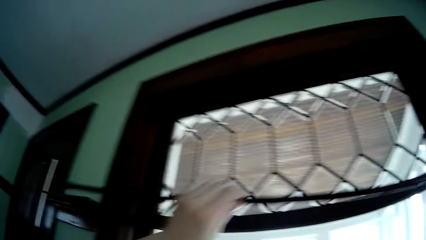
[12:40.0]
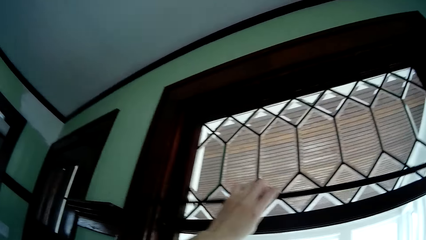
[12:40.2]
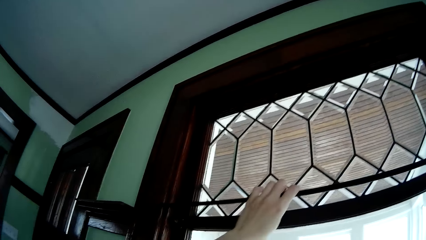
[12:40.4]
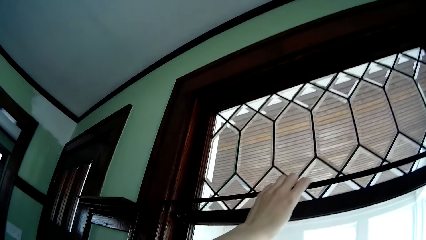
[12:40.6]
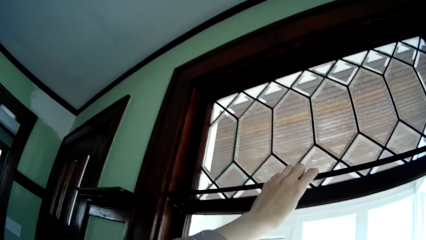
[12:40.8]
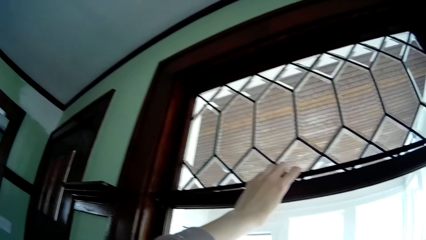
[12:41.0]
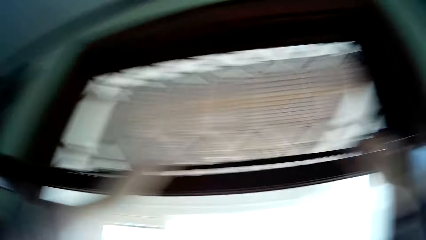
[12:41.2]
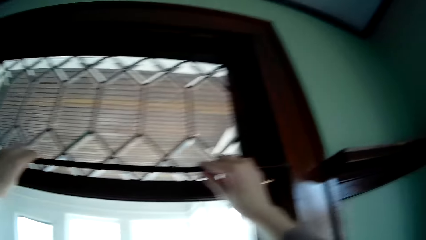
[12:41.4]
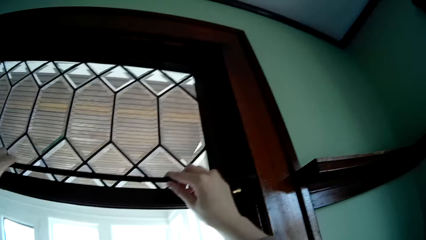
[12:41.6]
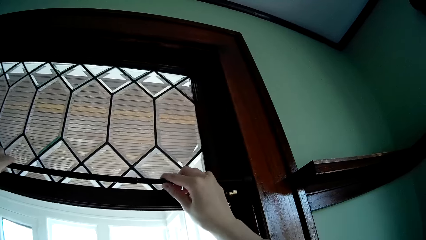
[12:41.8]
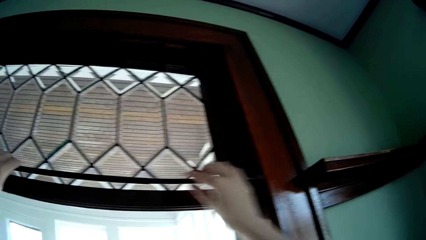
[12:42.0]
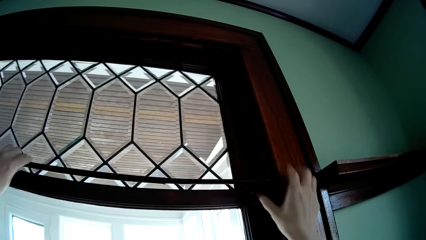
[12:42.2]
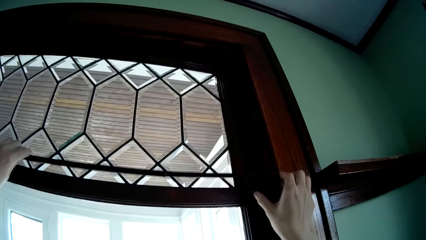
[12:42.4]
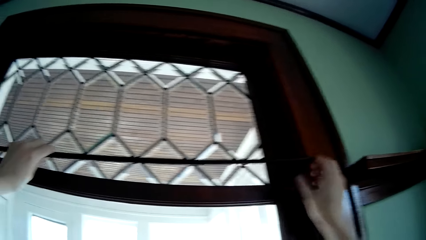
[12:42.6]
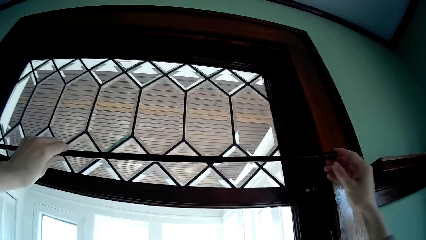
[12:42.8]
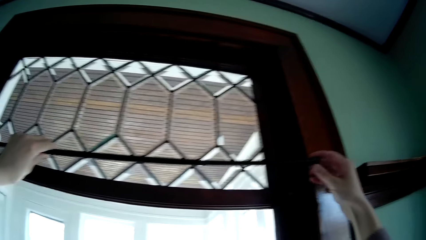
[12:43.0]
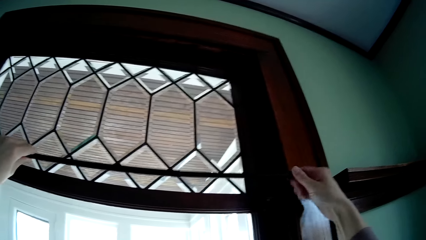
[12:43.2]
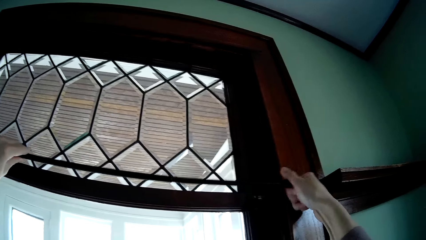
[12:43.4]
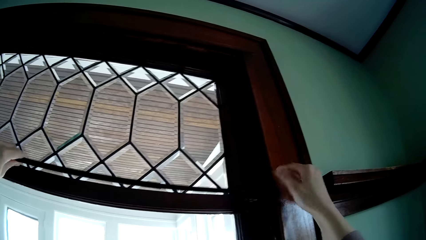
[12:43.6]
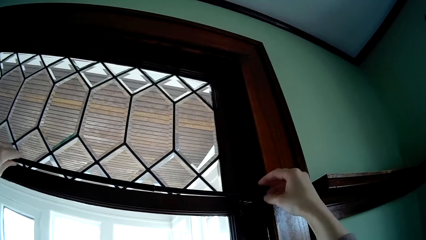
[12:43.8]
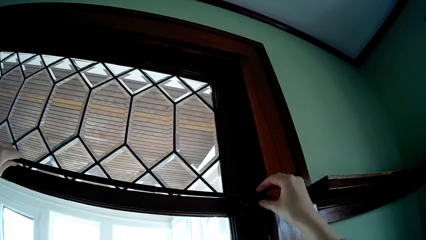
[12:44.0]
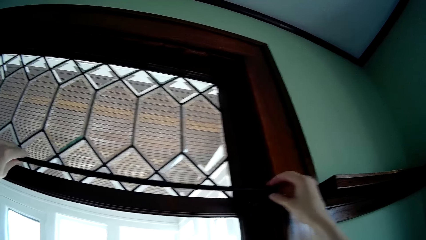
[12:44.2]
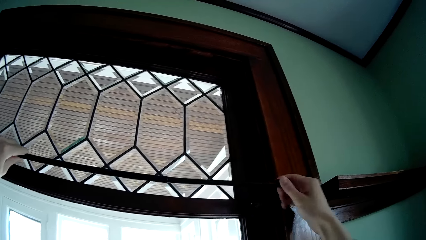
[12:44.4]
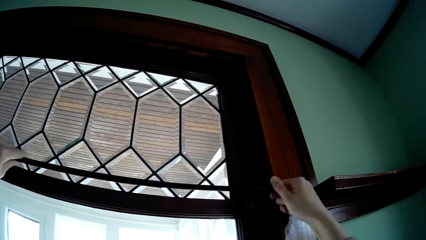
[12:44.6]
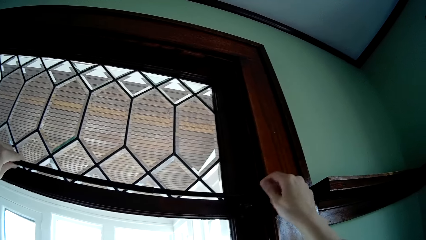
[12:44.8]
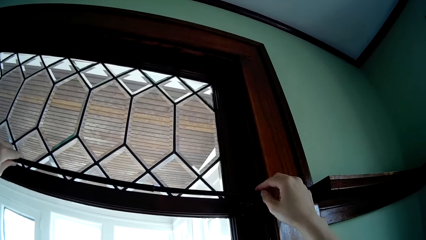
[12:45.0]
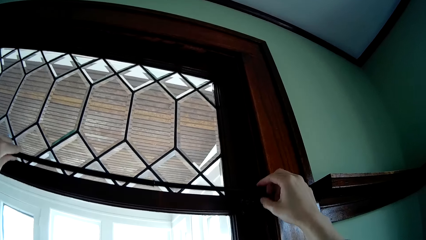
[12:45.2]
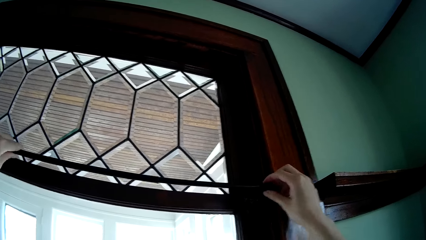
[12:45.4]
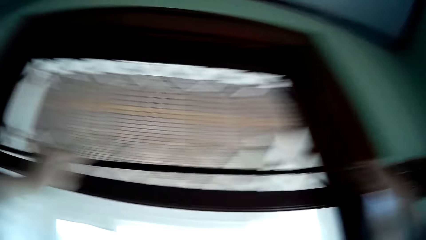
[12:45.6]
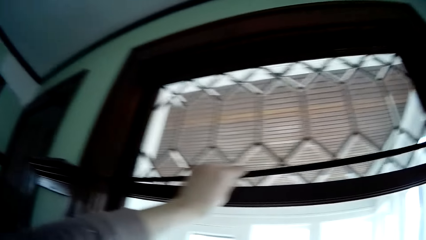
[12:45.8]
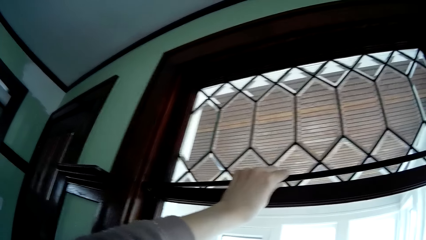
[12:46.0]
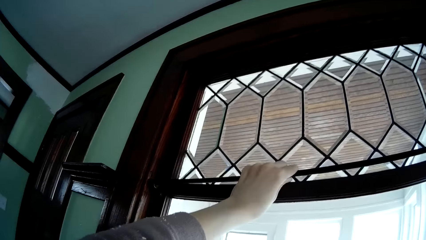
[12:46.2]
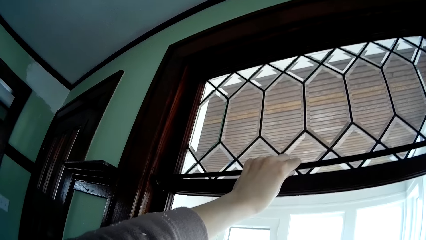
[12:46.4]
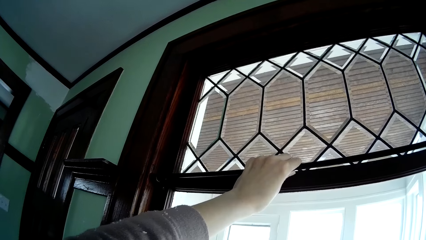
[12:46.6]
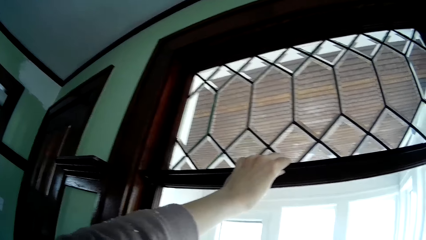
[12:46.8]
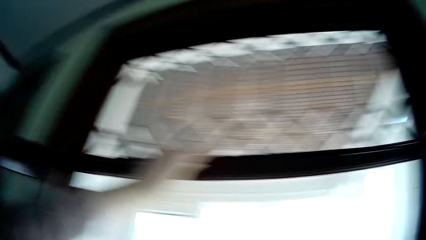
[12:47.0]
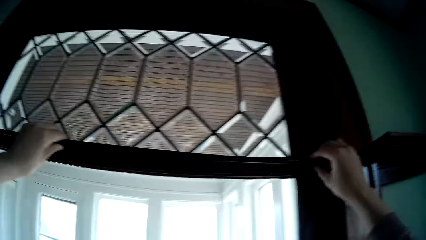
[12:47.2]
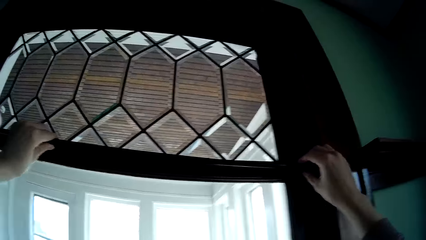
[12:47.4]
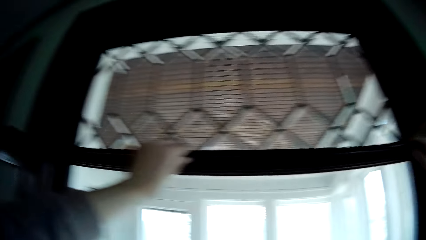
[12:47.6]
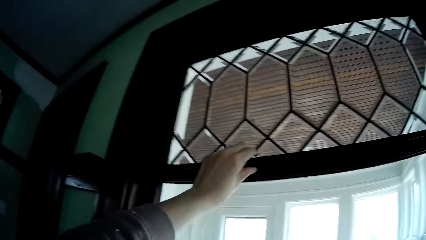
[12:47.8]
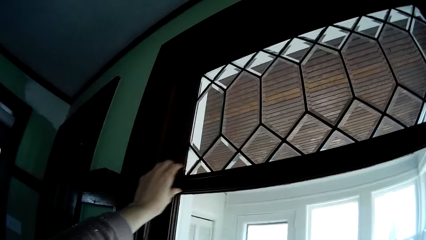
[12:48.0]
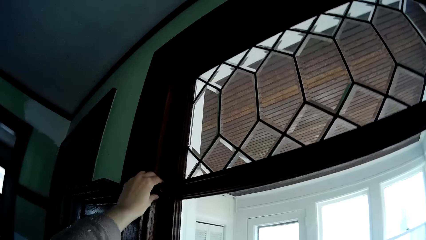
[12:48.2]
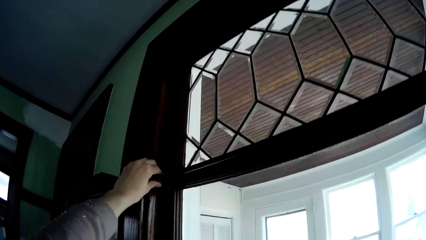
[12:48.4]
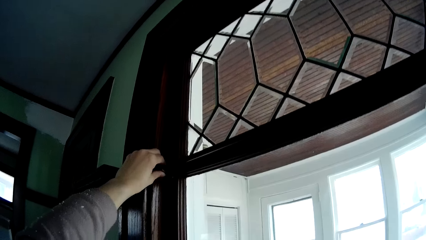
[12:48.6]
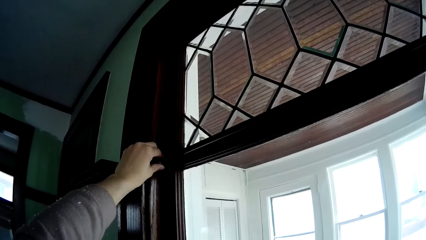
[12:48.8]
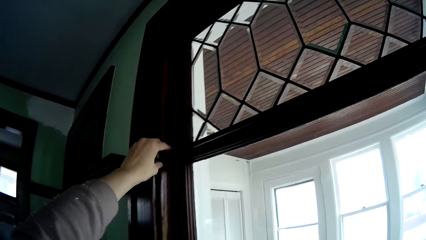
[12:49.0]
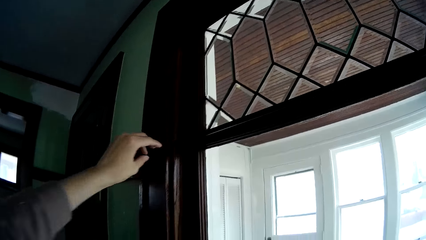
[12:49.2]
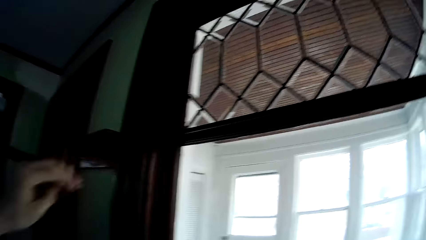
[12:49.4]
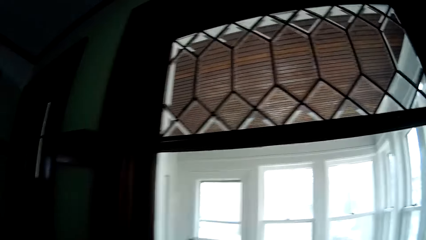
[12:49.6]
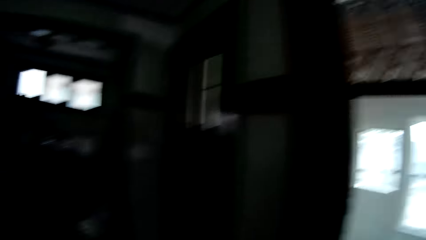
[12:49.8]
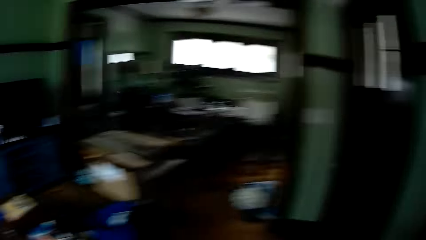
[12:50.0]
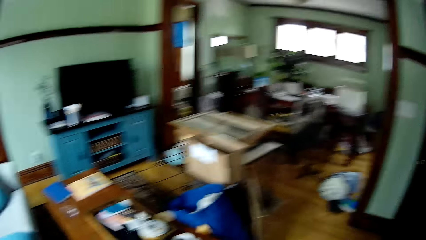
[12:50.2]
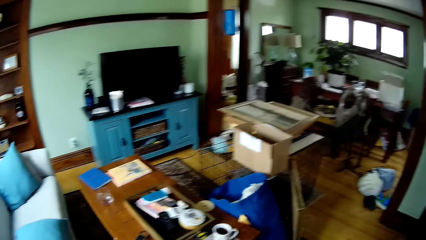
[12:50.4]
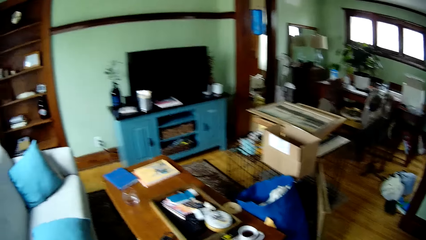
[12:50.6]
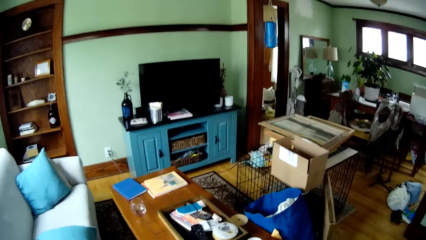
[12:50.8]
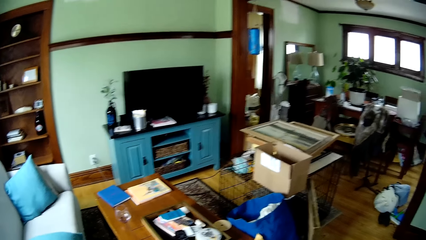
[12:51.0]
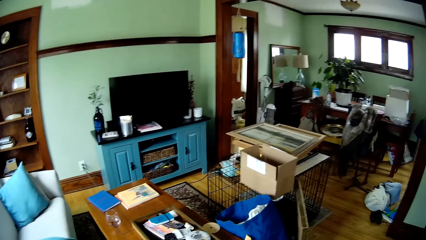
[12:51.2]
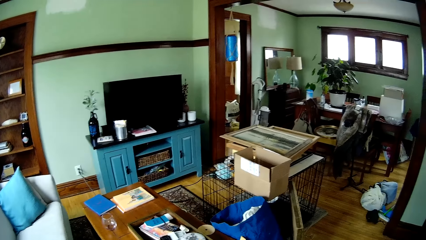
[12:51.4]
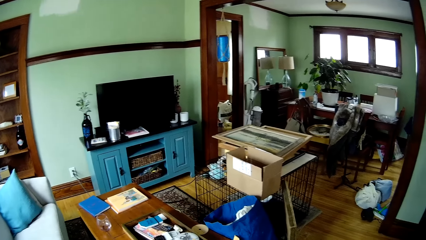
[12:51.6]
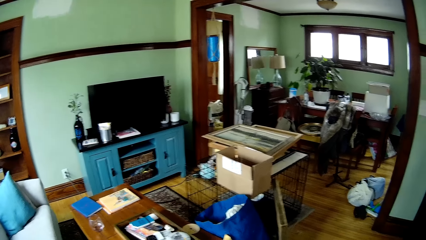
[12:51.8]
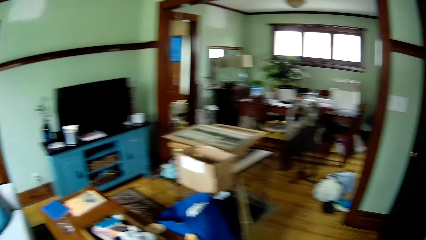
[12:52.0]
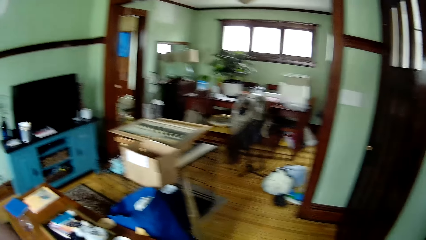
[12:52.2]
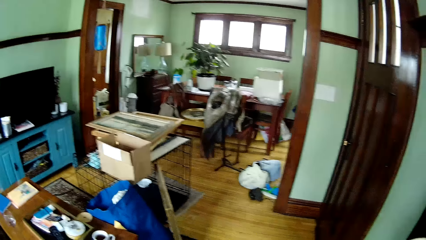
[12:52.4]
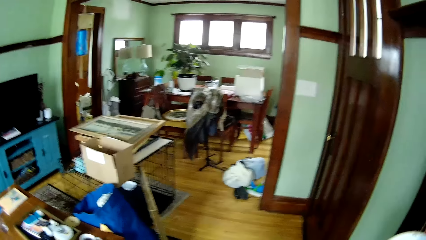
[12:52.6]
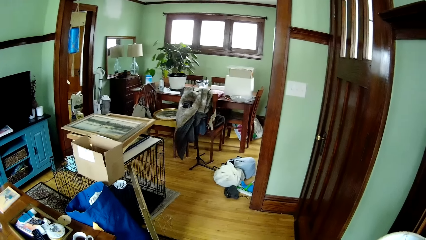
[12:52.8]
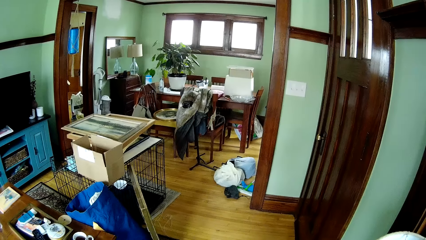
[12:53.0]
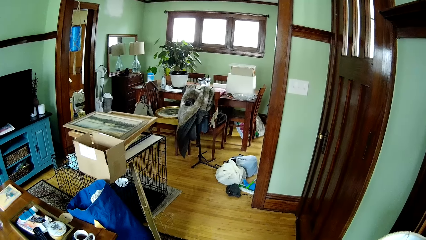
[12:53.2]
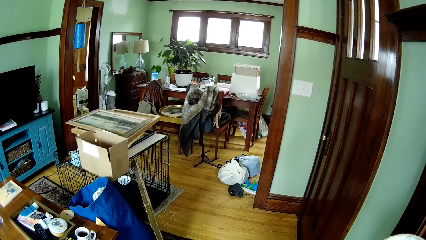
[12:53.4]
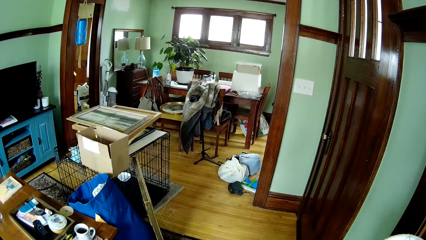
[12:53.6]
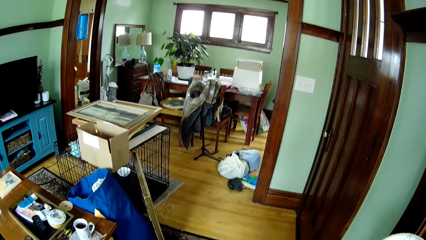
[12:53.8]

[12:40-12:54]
The camera wearer places the curtain rod on the curtain rod bracket holder with both hands. He rotates the curtain rod. He adjusts the curtain rod with his right hand. He places the curtain rod on the curtain rod bracket holder with both hands. He looks around.
